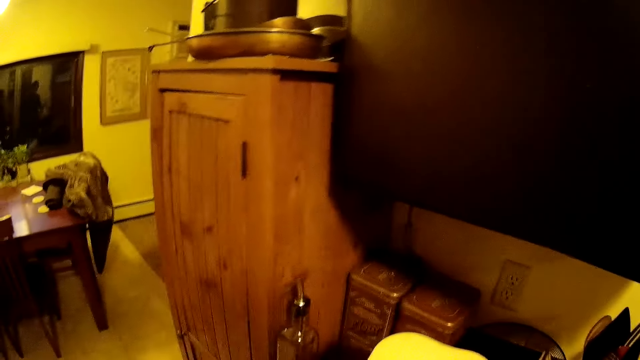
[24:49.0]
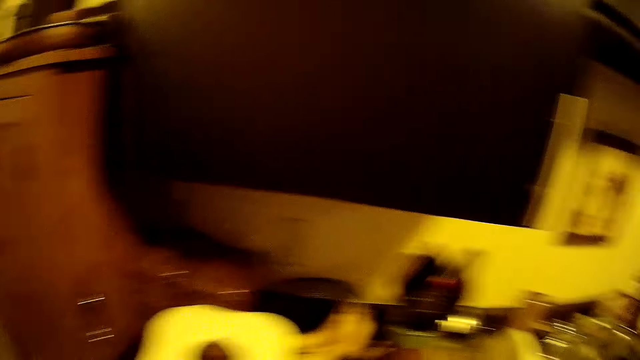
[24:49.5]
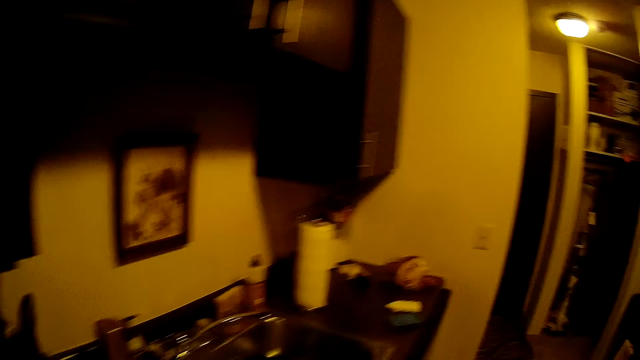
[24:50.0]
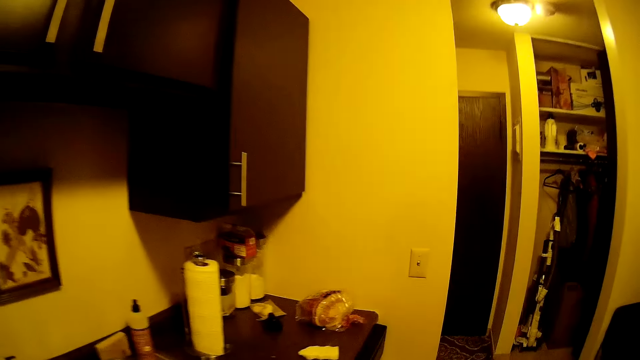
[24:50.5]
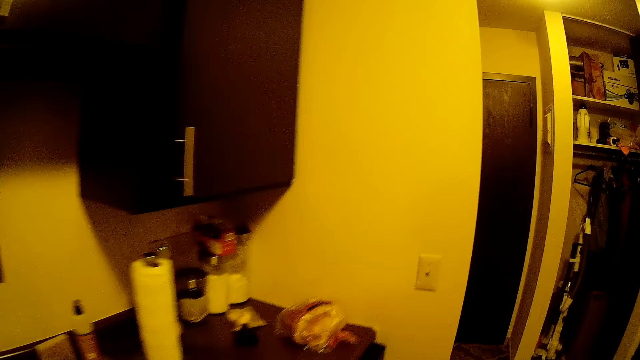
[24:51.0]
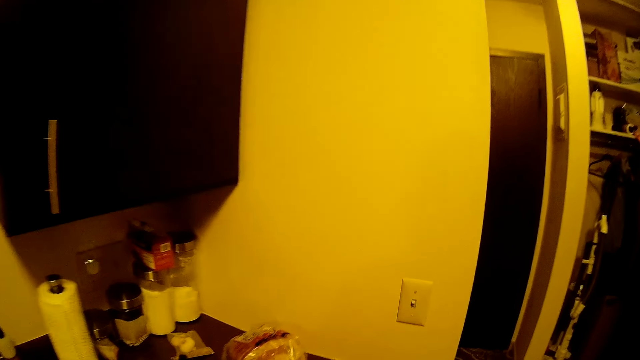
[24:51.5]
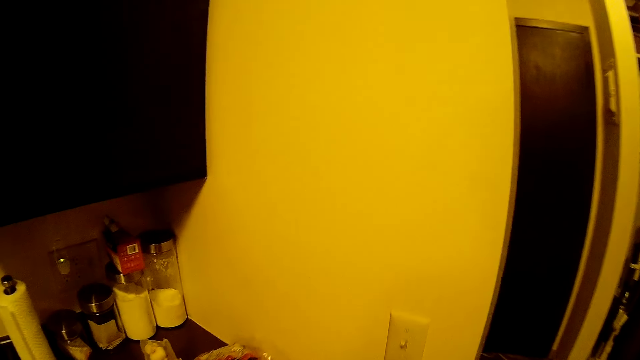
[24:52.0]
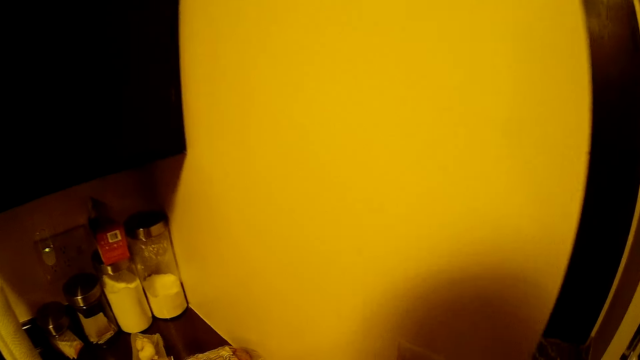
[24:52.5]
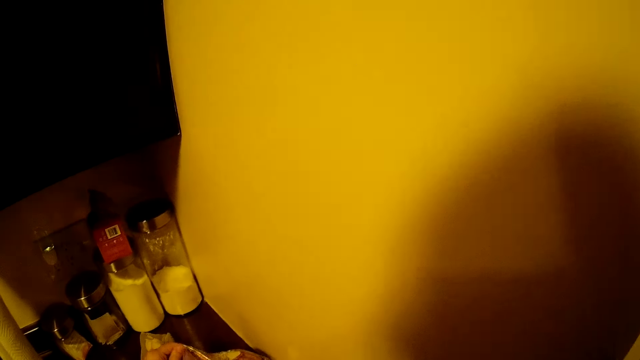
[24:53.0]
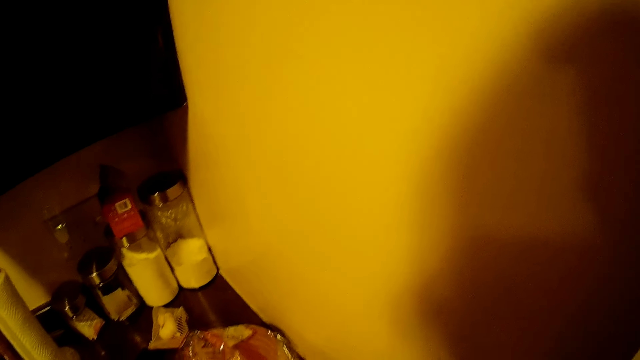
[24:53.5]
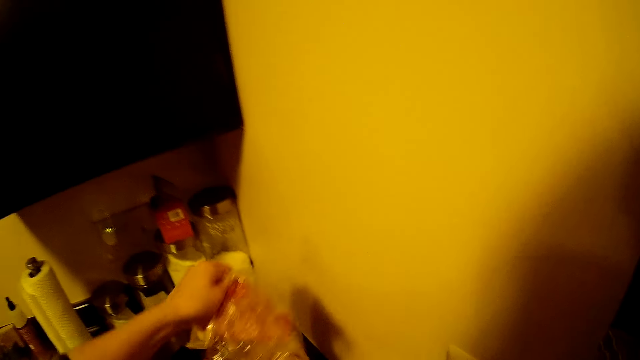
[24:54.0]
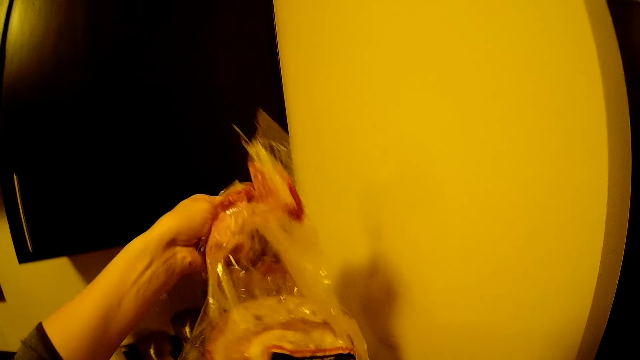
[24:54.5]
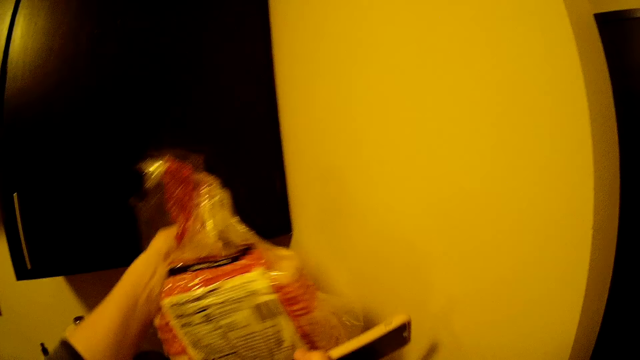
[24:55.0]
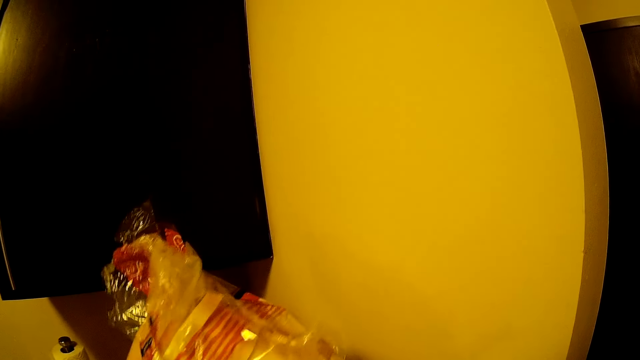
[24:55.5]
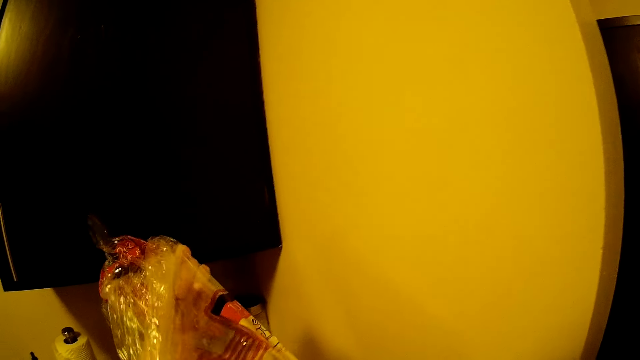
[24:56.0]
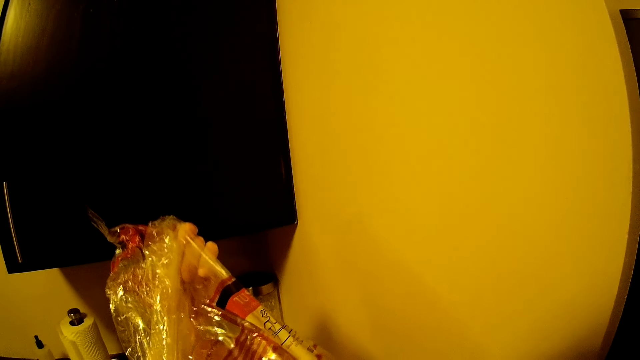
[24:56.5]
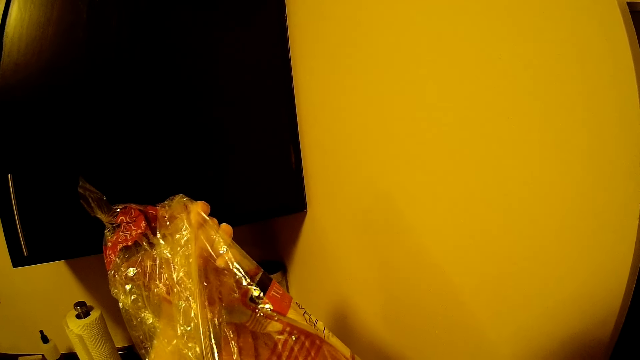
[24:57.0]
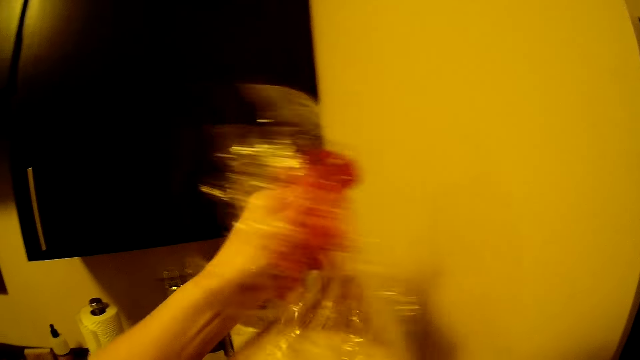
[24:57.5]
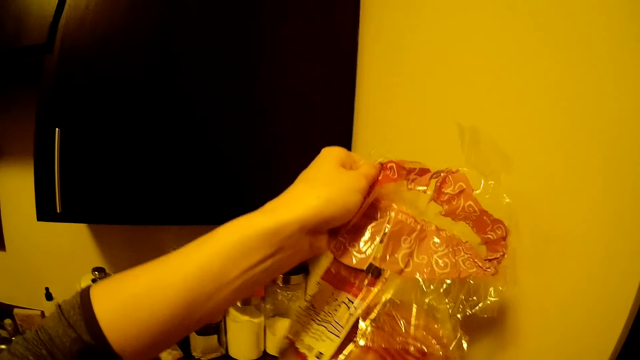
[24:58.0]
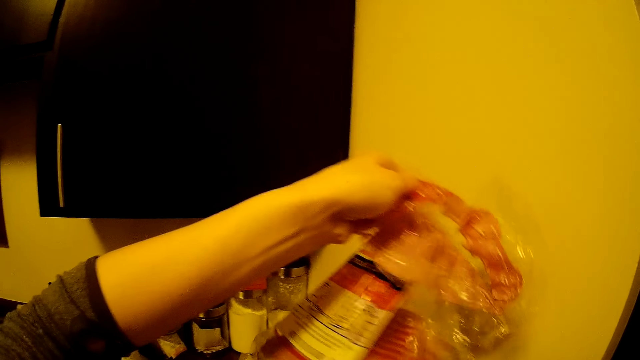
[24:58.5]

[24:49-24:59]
The camera wearer picks up bread from the counter. They hold the bread.

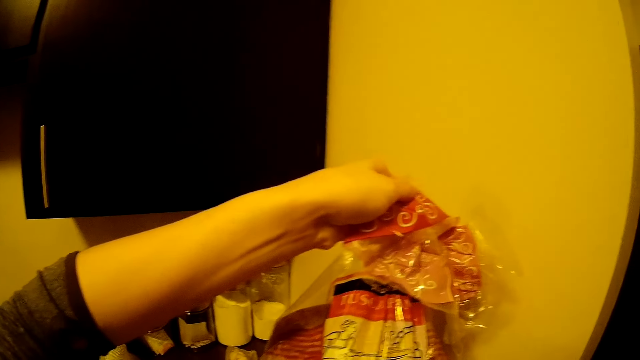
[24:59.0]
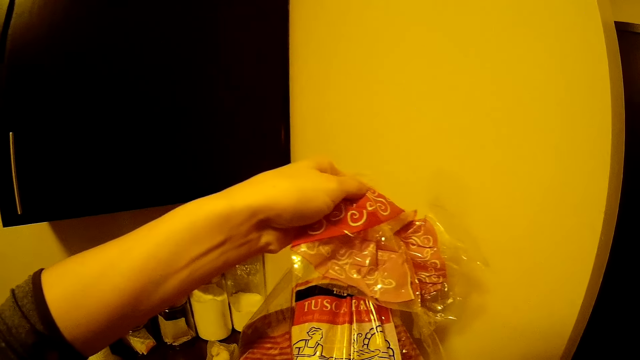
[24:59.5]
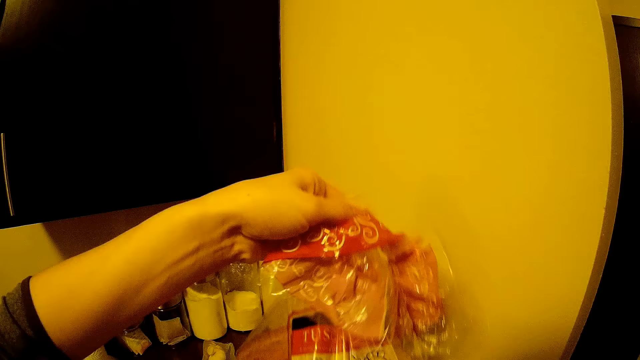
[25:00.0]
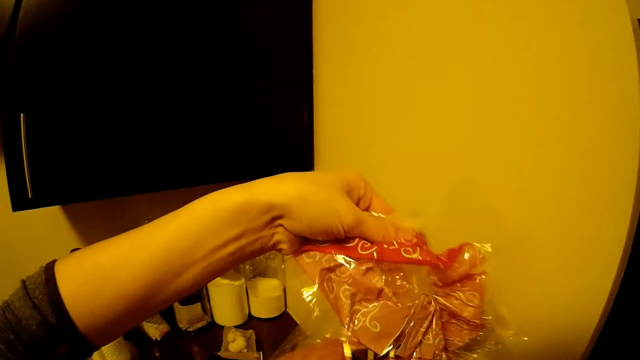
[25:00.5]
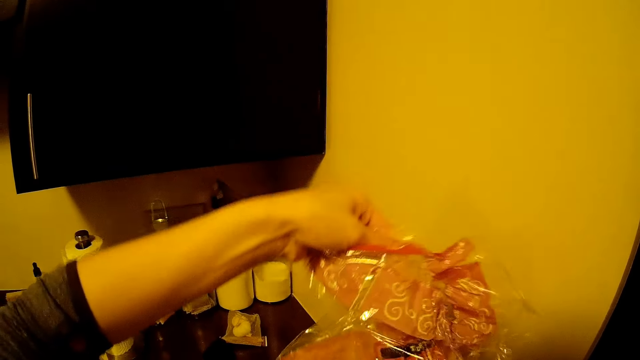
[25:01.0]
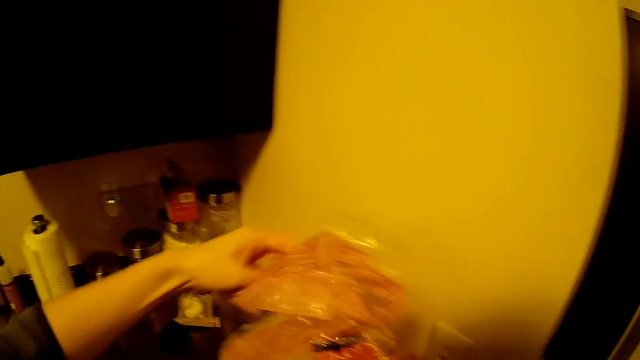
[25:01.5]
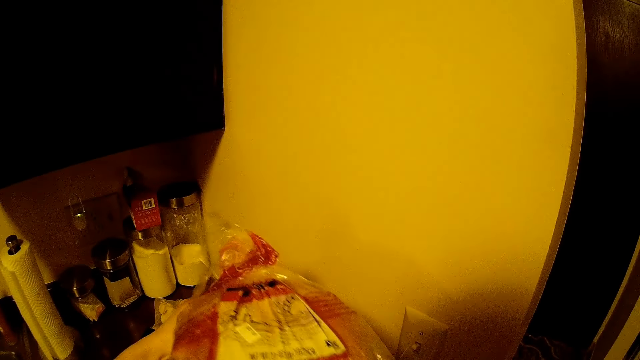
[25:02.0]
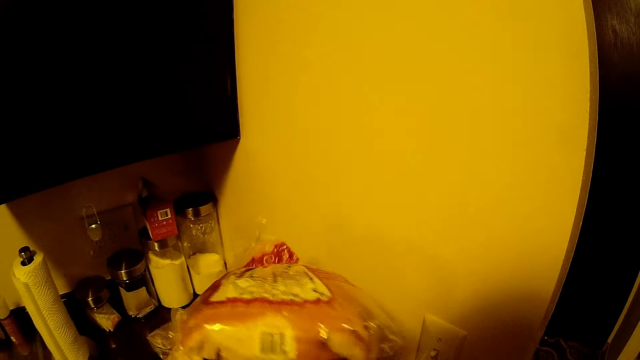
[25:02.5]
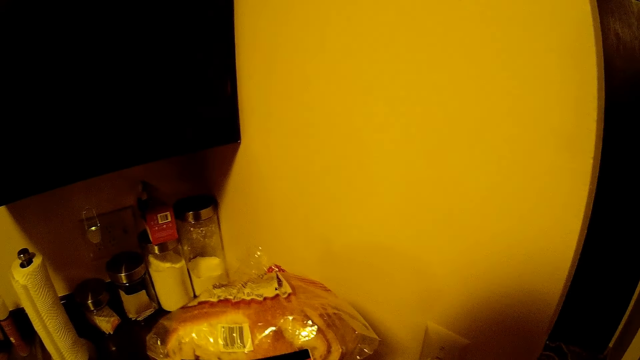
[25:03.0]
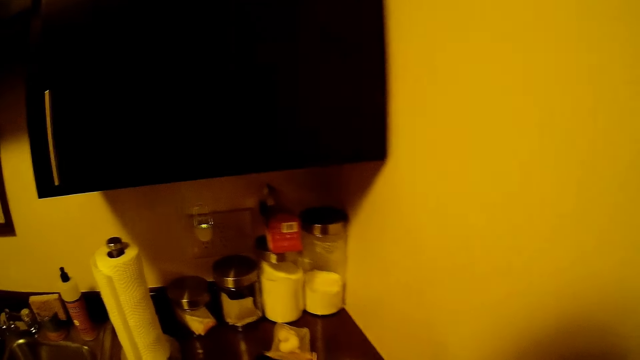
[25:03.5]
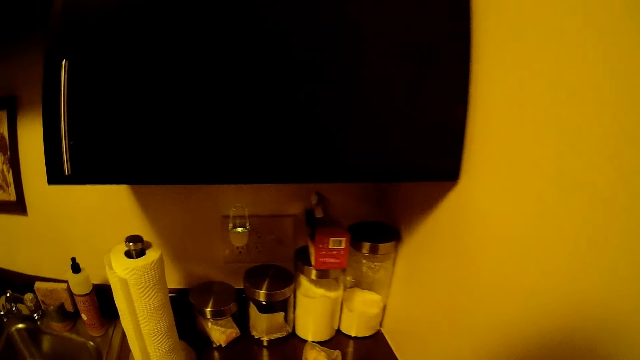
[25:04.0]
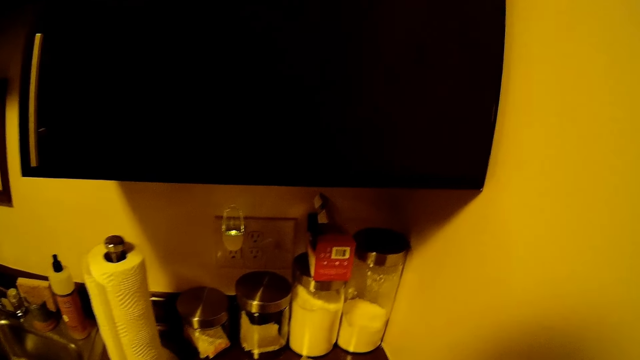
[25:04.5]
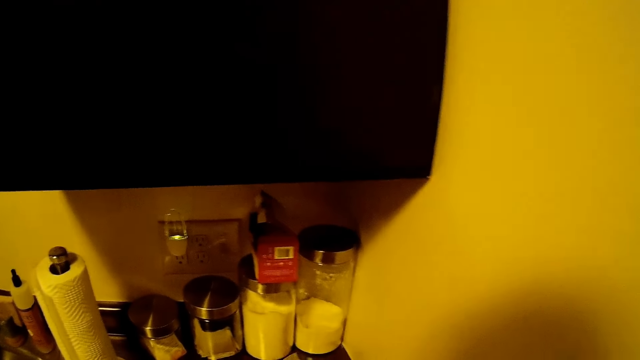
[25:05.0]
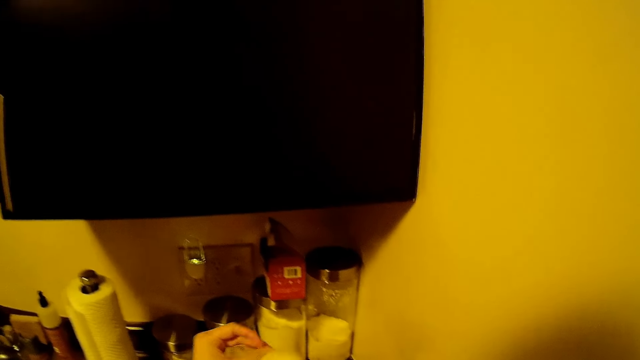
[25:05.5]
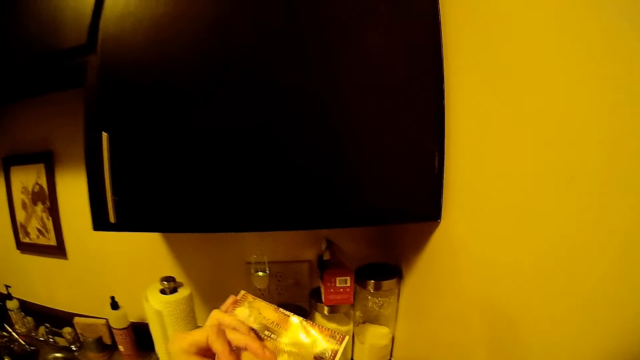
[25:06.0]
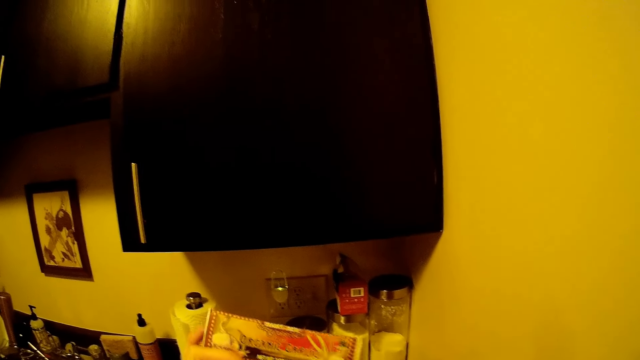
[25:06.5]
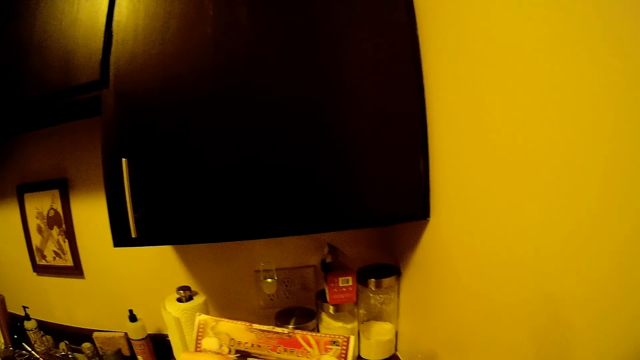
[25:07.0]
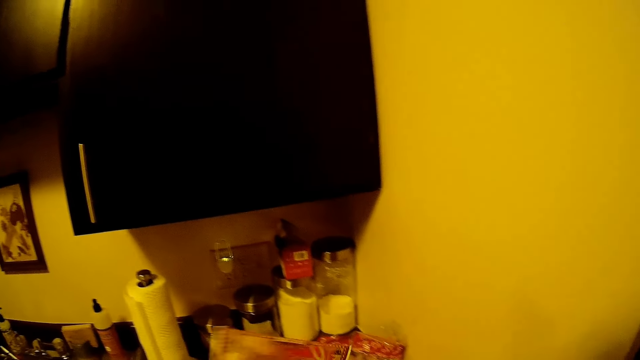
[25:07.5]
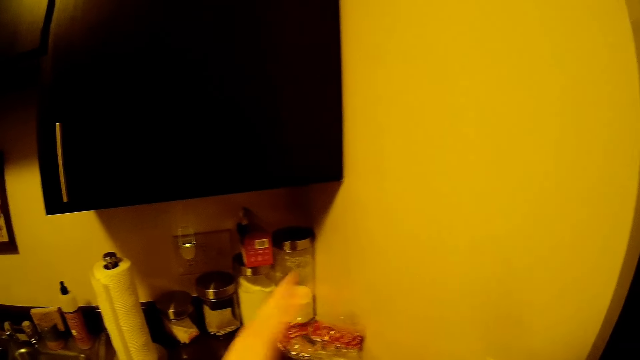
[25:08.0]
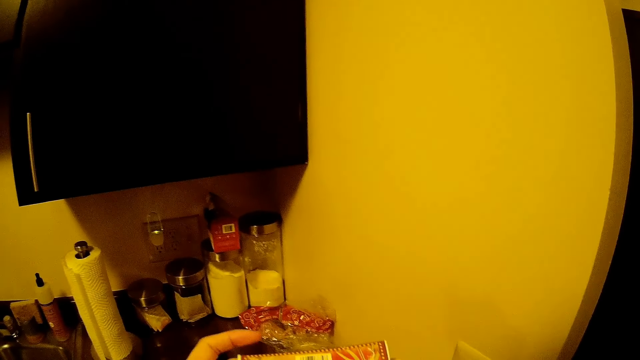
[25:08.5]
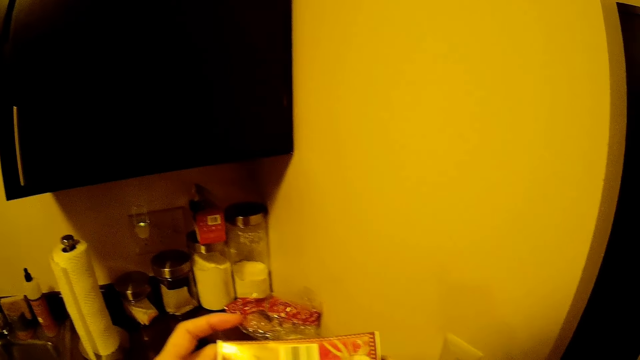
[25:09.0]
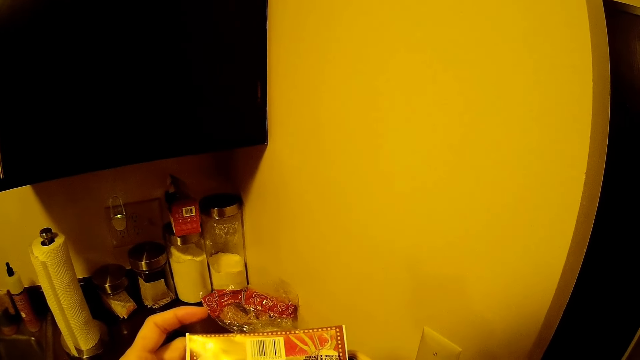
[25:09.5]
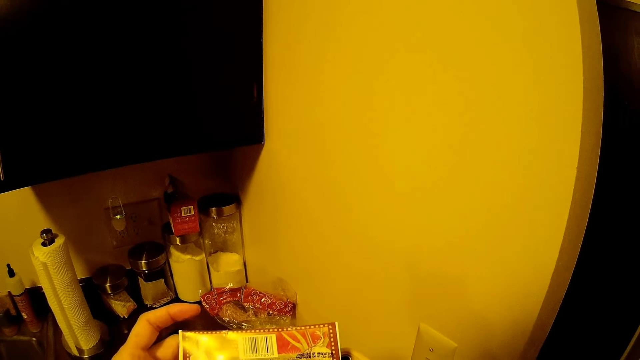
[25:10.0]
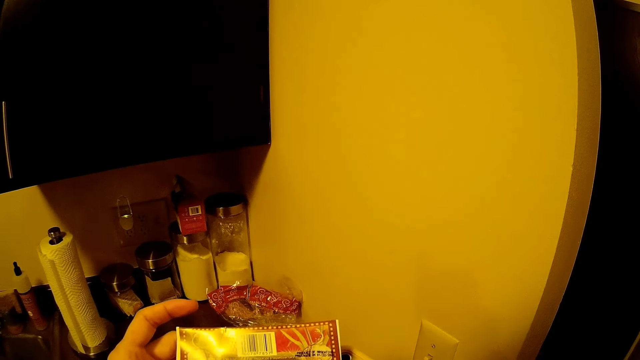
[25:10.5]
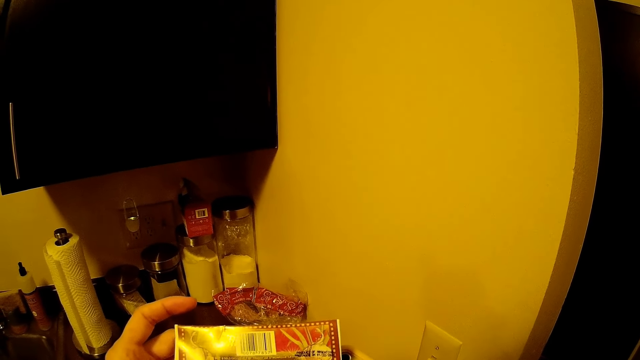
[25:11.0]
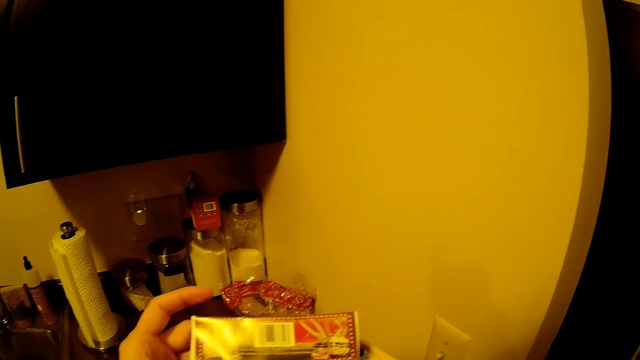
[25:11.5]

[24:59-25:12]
The camera wearer turns the bread. They keep the bread on the counter. They carry a tea bag from the counter. They pick up garlic from the counter.
